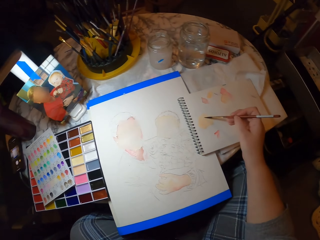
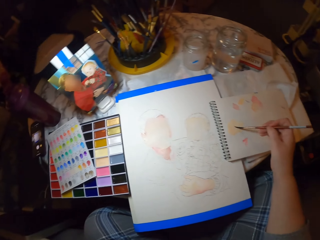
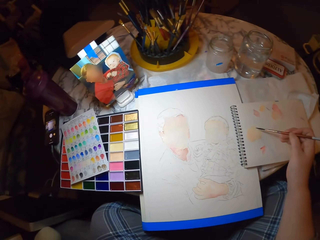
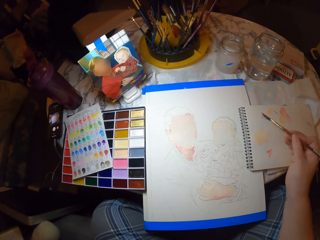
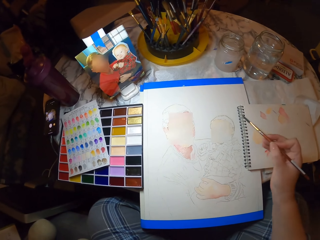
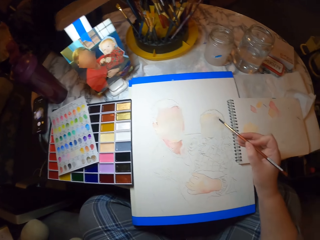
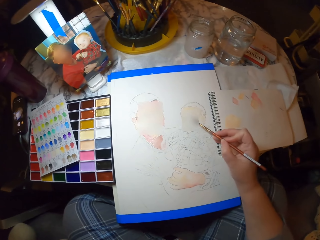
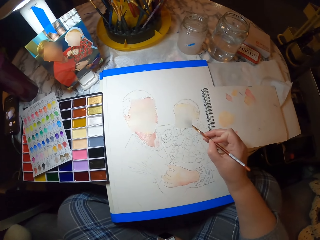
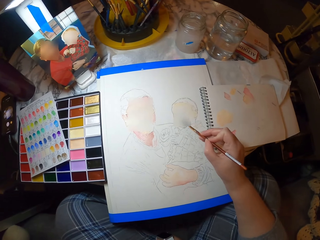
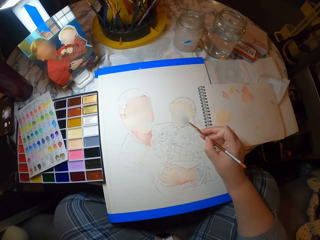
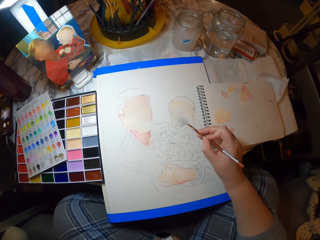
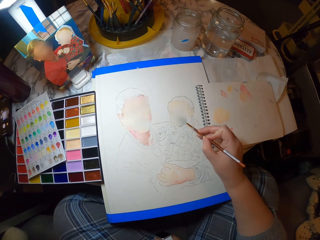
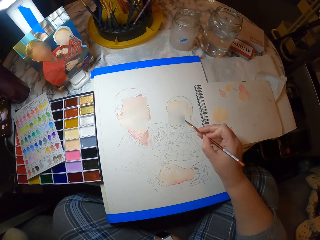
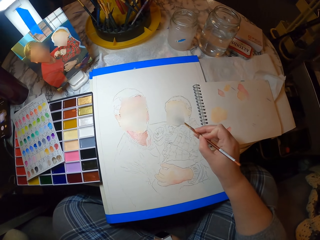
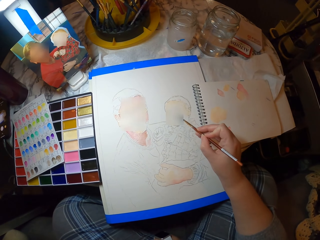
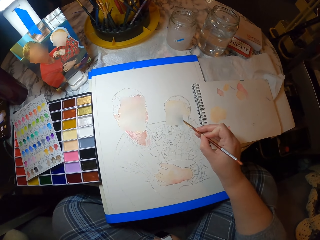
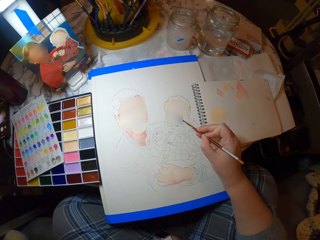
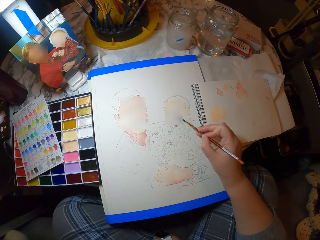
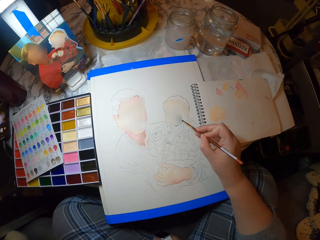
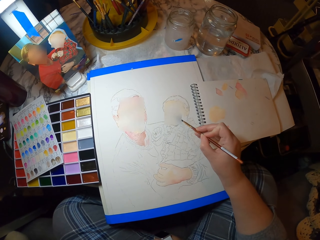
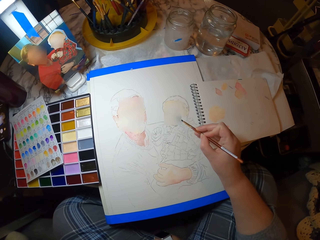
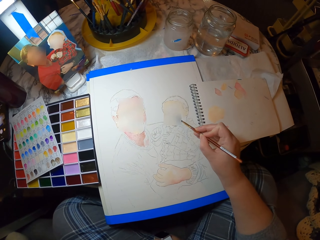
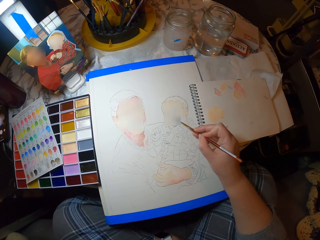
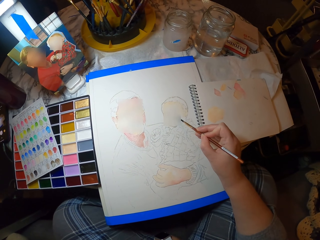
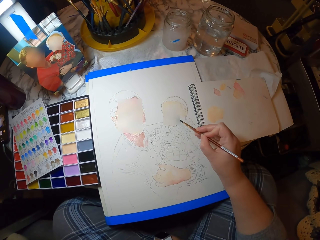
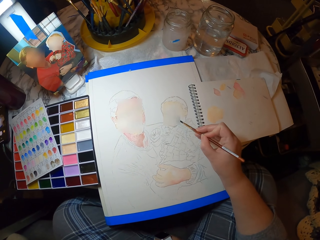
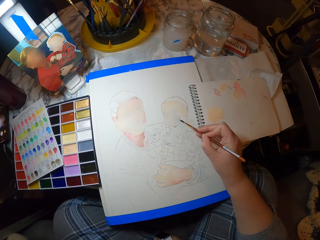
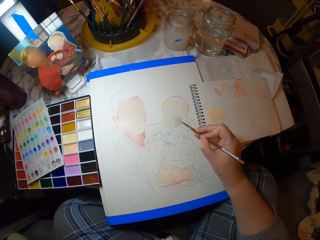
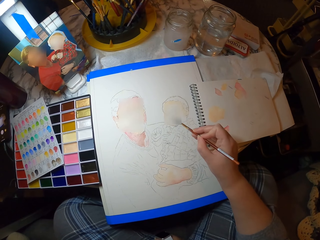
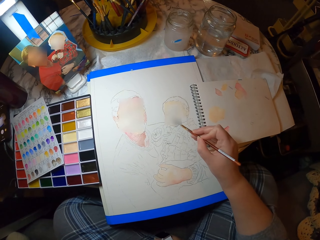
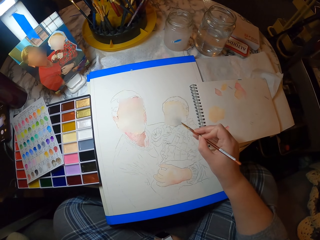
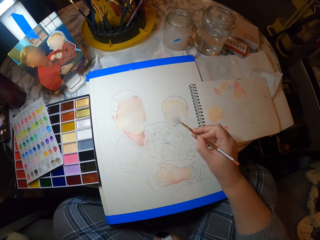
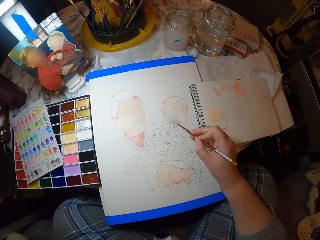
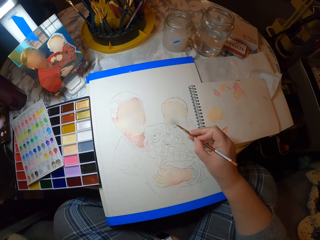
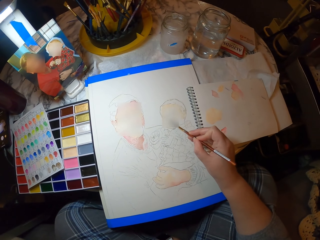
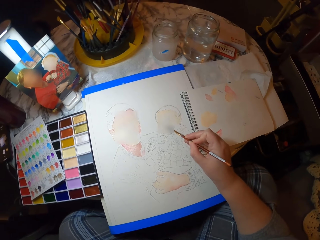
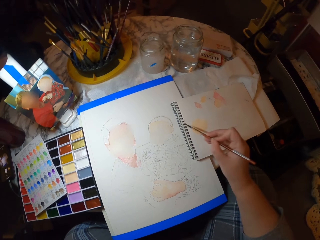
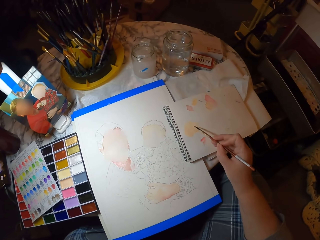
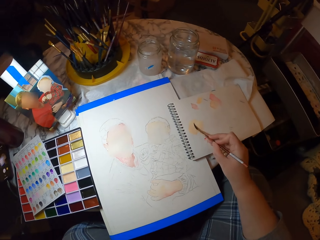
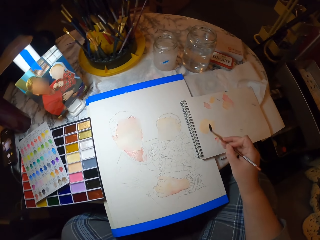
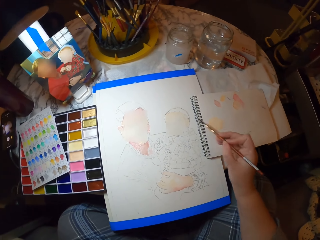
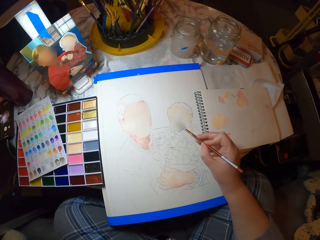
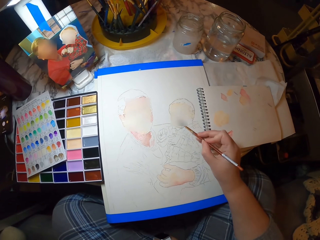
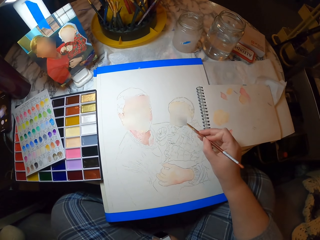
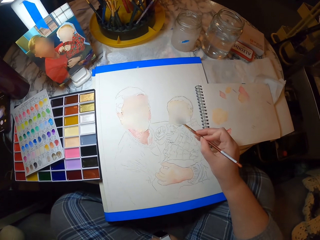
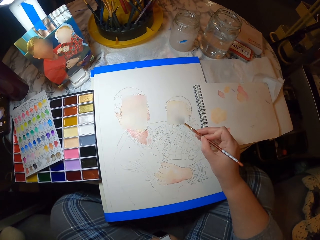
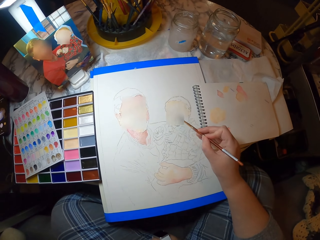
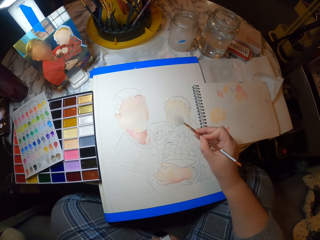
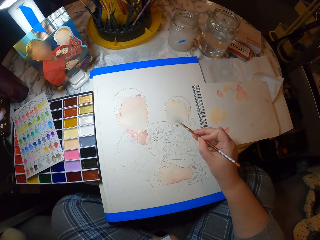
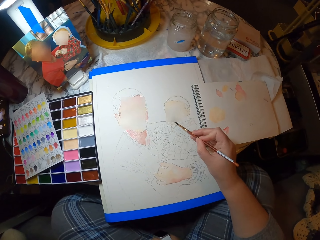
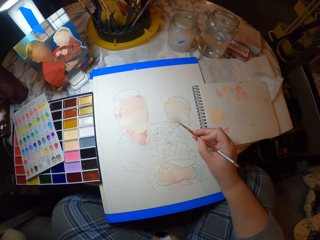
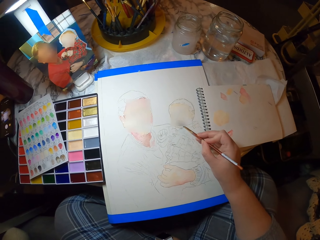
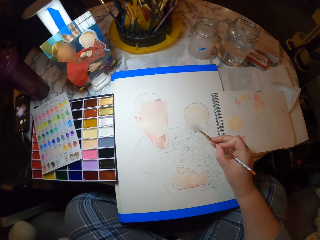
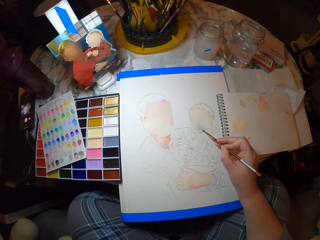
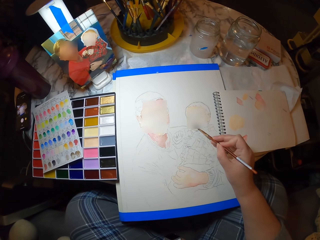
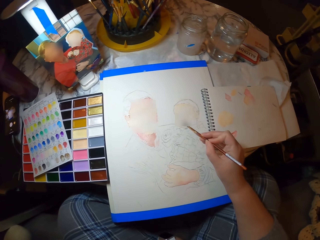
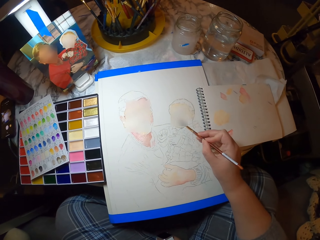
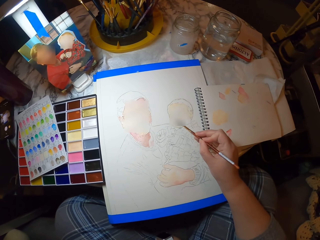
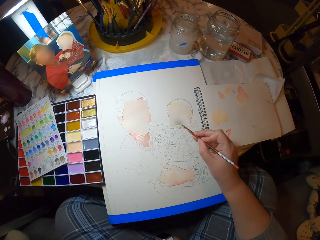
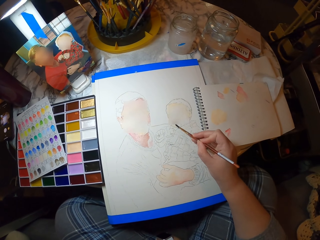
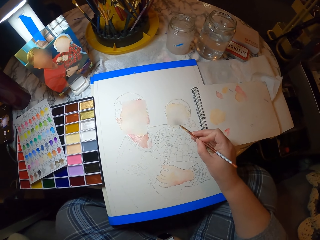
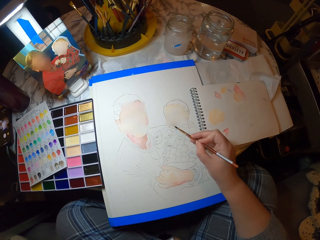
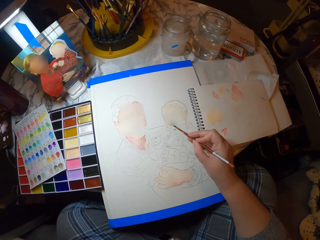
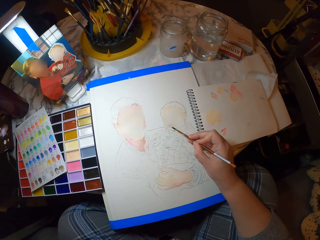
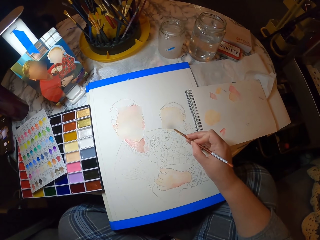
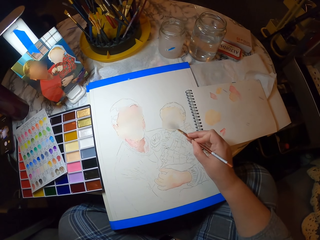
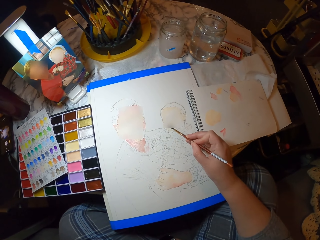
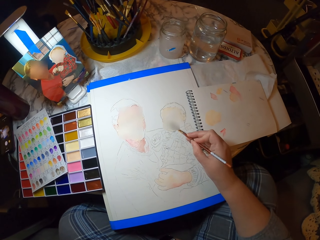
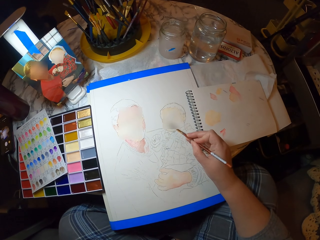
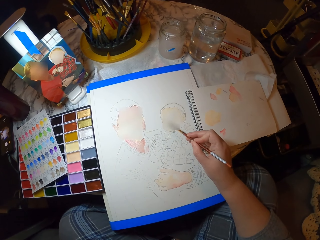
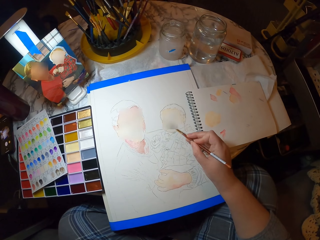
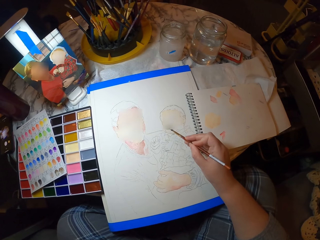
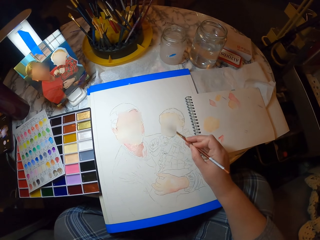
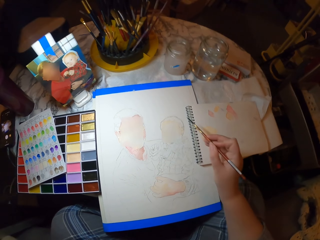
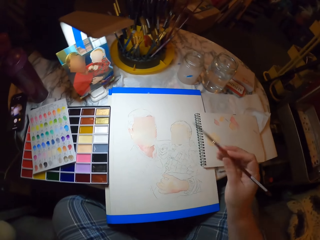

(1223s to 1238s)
The camera wearer paints the book. They touch the paint on the book with a brush. They paint a picture on the paper with the paint brush. They paint the book. They touch the paint on the book with the brush. They paint the picture on the paper with the paint brush.

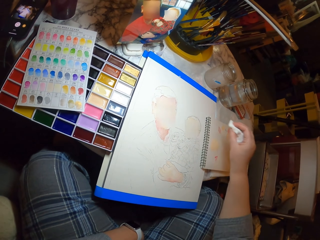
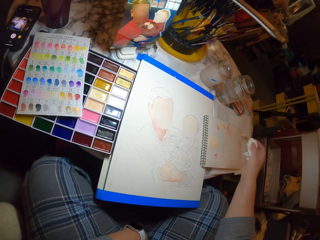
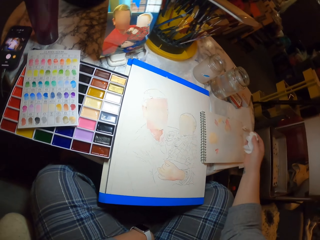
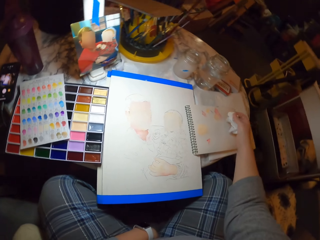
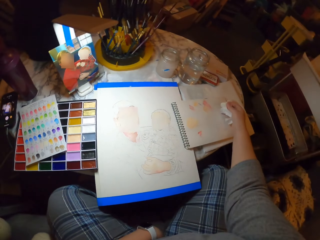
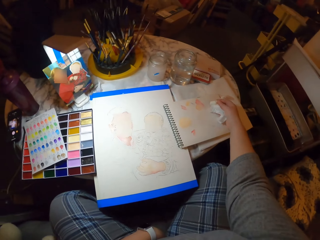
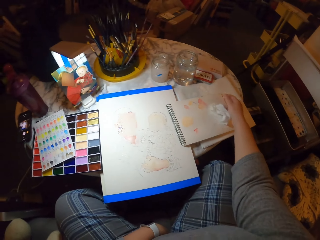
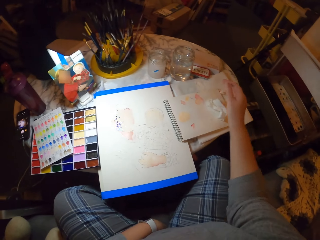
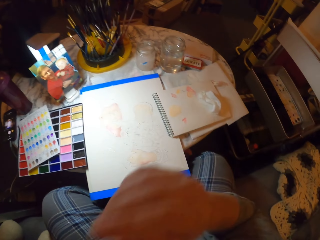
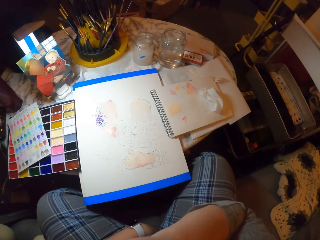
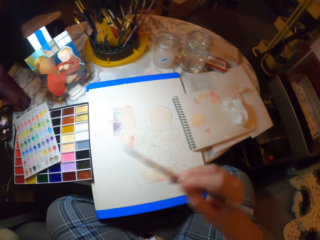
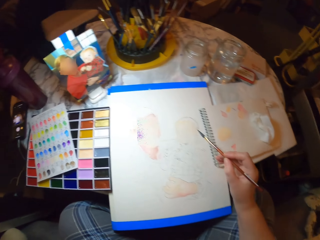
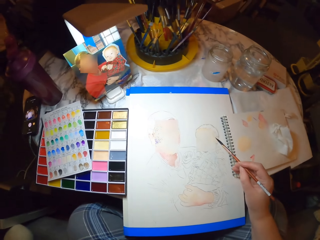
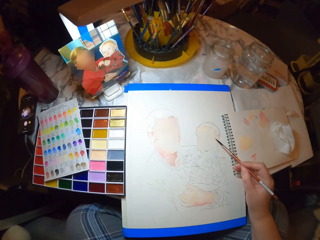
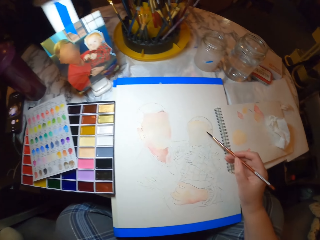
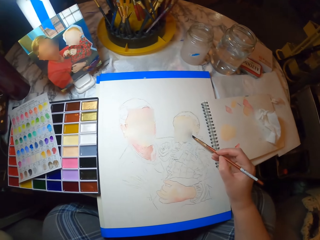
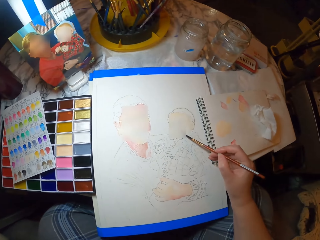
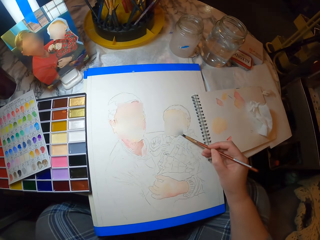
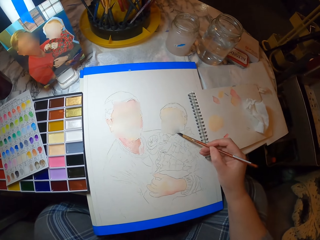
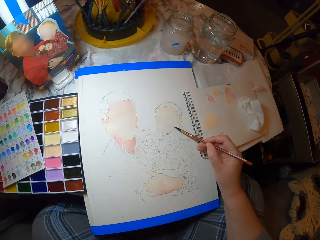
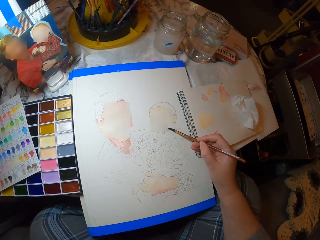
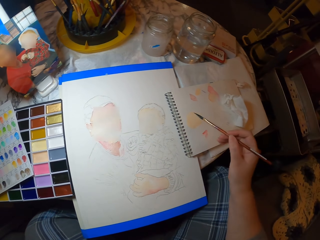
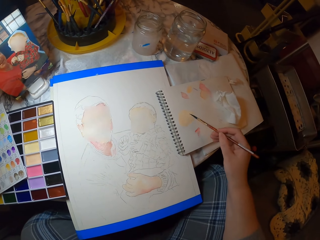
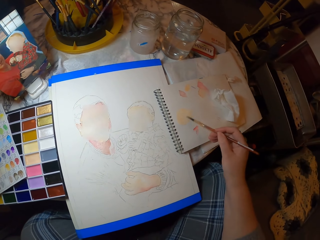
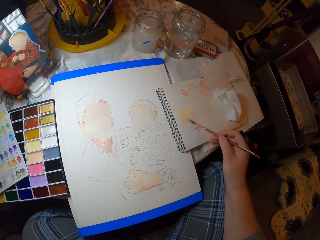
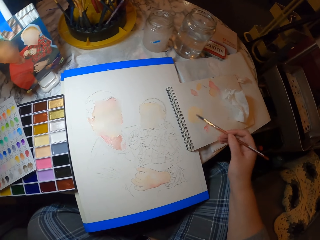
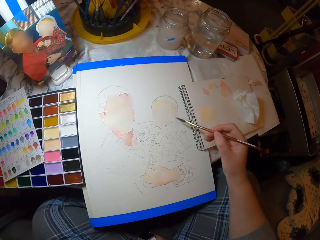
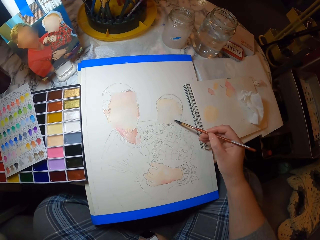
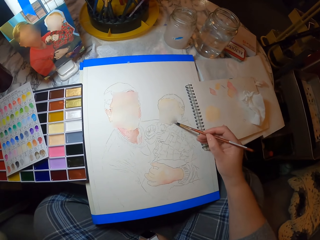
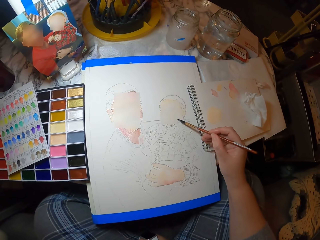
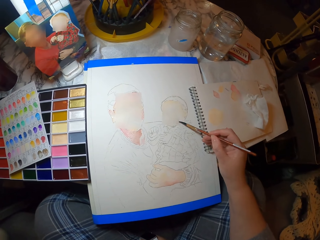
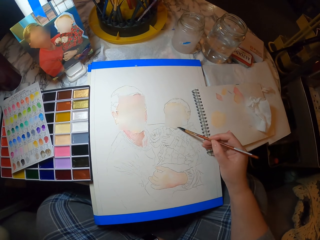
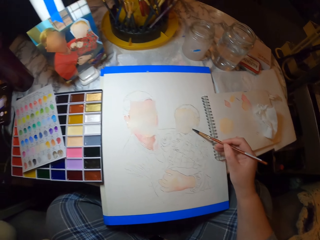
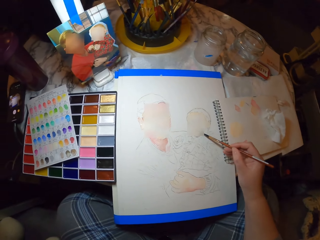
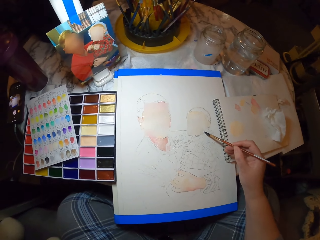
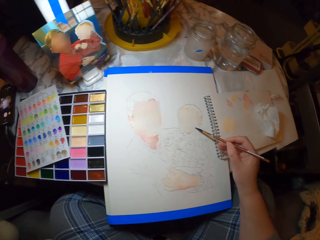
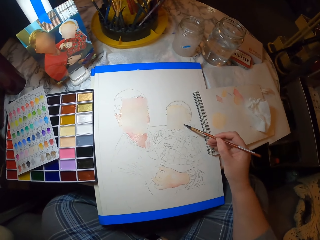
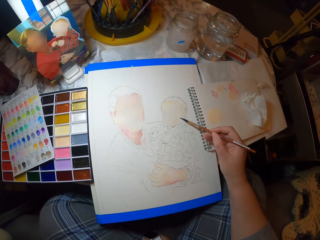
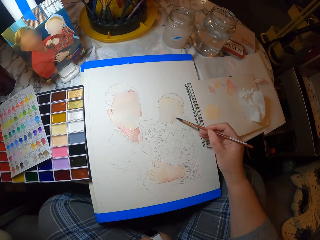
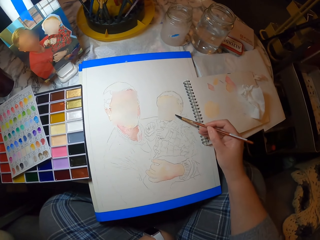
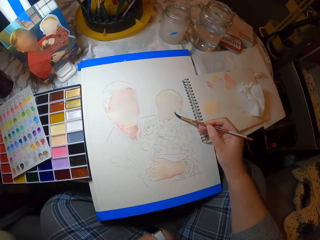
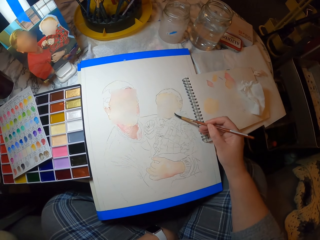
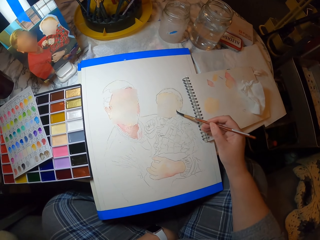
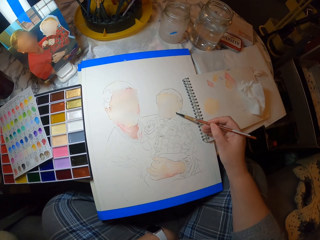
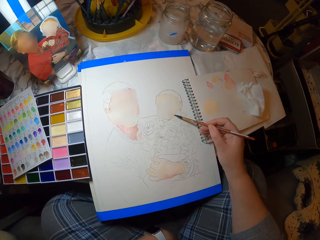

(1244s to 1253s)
The camera wearer places tissue paper on the table. They take the brush. They paint a picture on the paper with the paint brush. They paint the book. They touch the paint on the book with the brush. They paint the picture on the paper with the paint brush.
